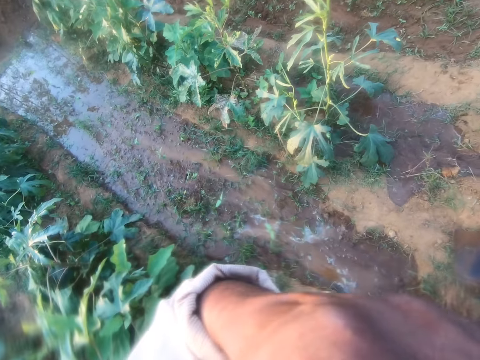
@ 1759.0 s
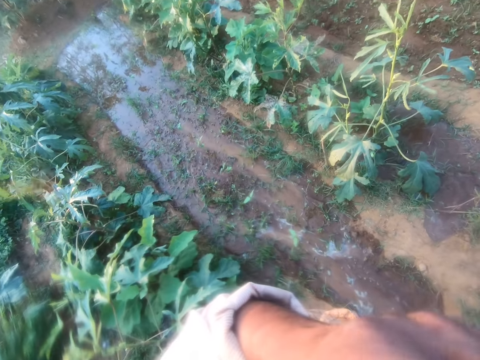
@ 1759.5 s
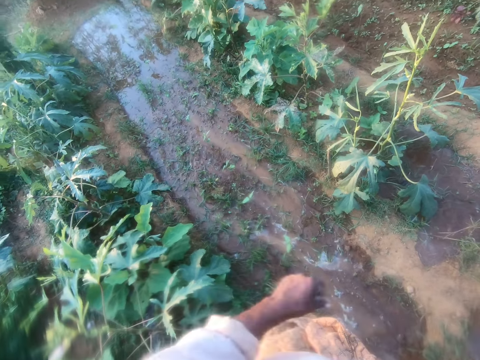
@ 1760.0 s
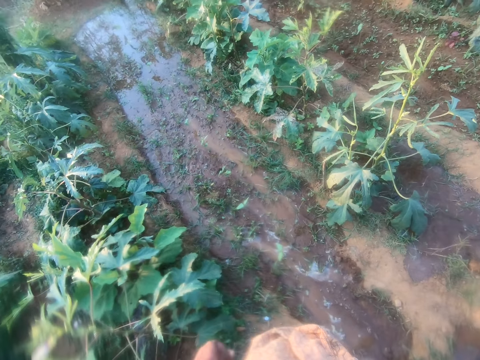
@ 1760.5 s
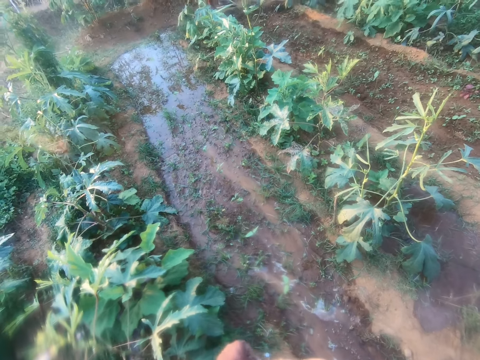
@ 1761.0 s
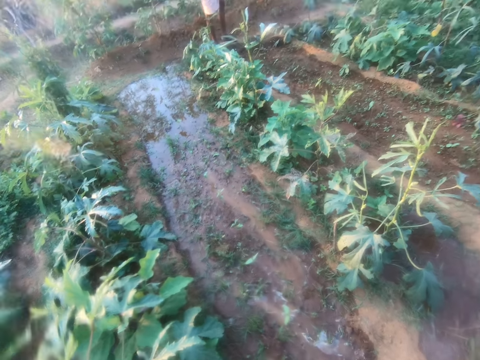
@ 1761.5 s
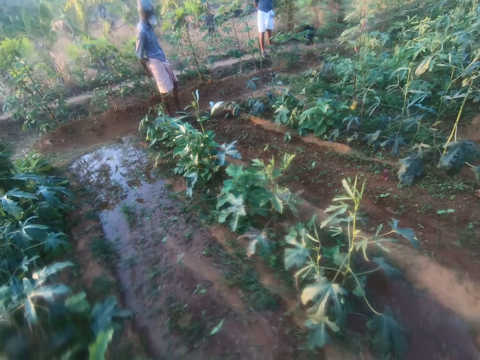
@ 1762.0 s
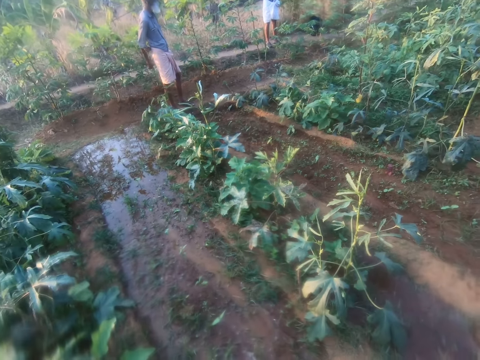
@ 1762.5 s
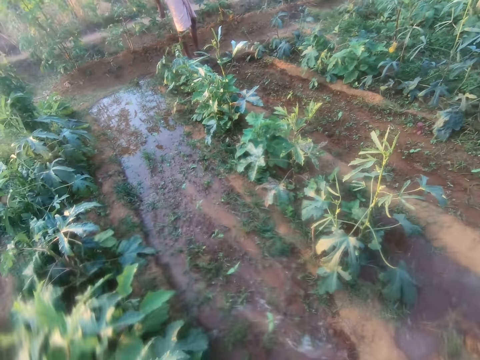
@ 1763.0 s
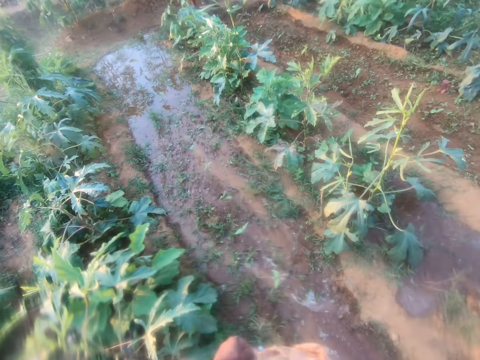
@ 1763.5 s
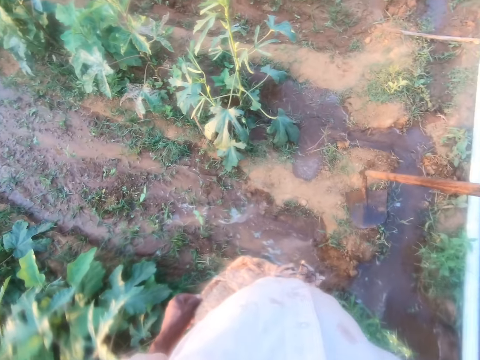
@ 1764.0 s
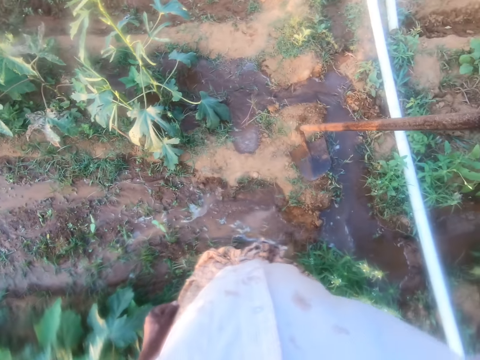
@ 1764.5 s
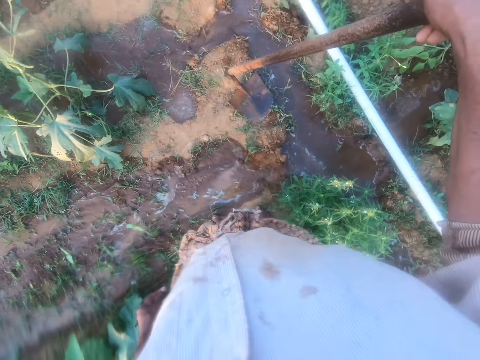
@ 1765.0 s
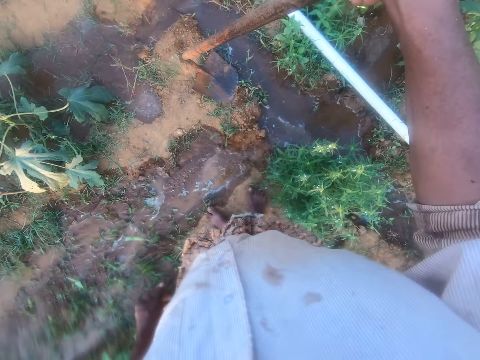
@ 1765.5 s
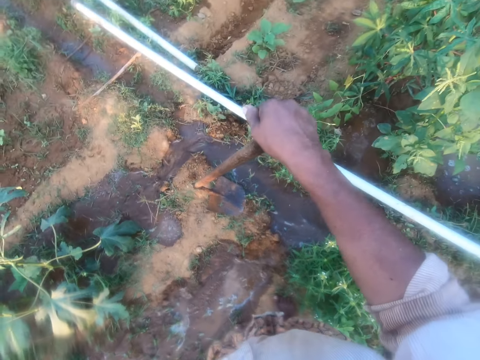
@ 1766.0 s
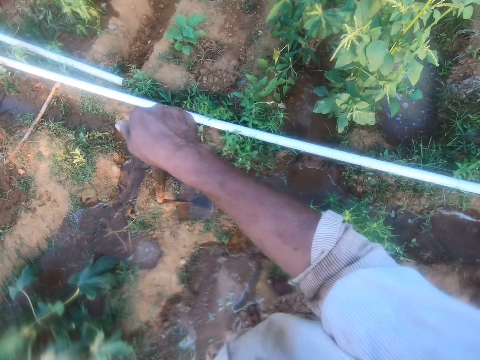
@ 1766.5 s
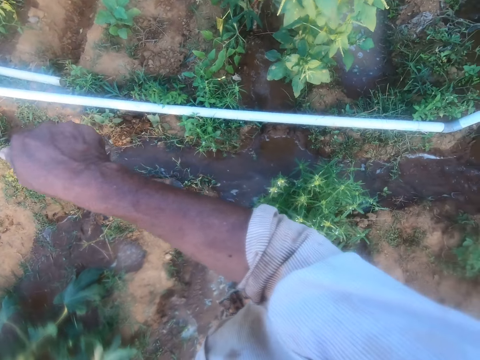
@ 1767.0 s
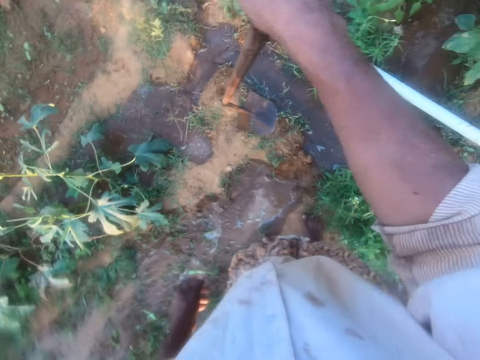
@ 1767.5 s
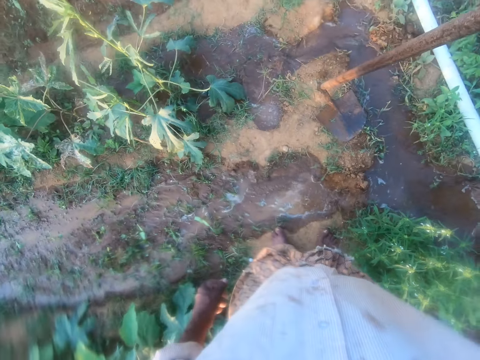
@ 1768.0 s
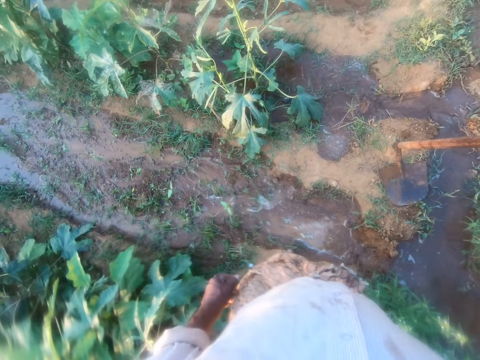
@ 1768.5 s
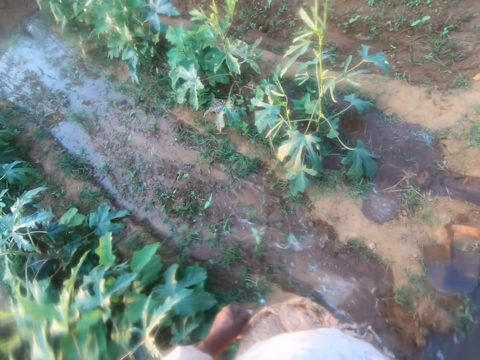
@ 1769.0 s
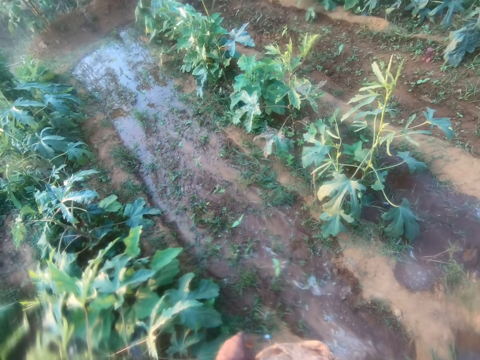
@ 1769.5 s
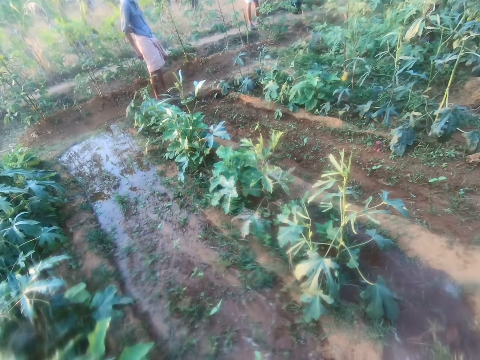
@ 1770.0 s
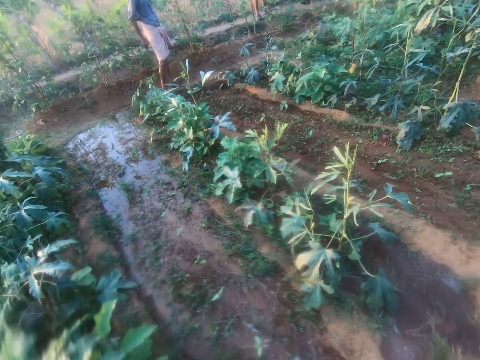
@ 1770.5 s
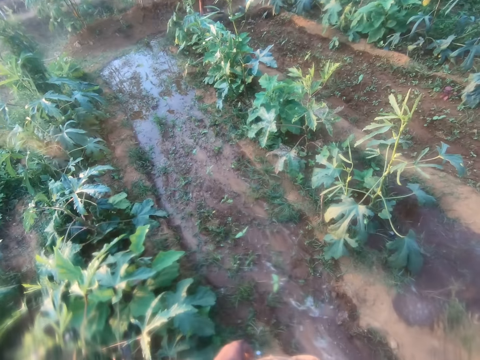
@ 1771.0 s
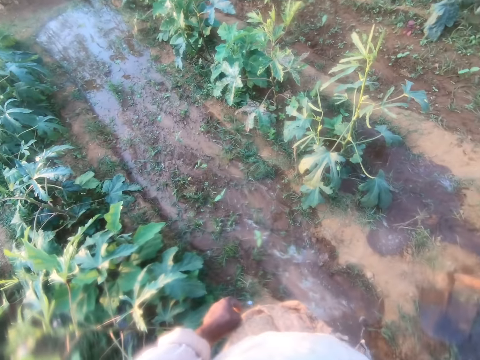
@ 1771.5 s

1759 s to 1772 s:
The camera wearer touches their face with a hand. They look around the garden. They look at the water. They look around the garden.

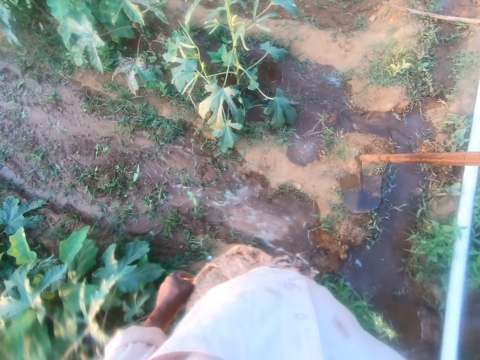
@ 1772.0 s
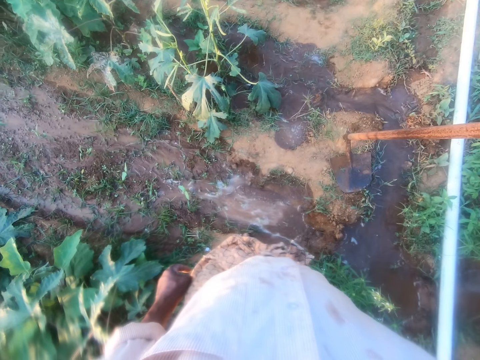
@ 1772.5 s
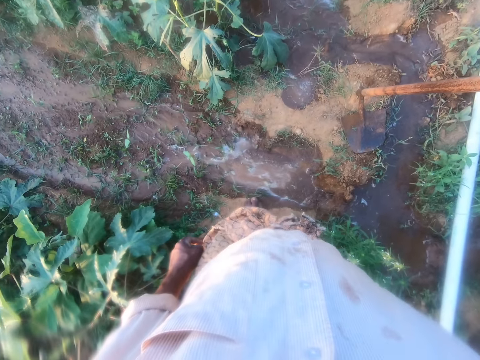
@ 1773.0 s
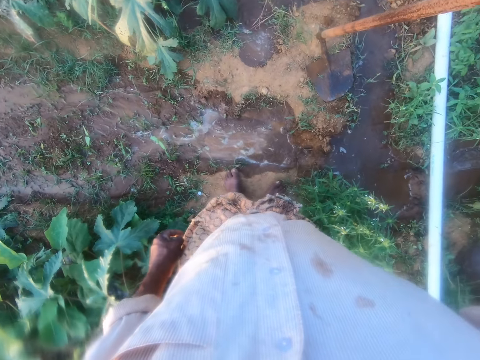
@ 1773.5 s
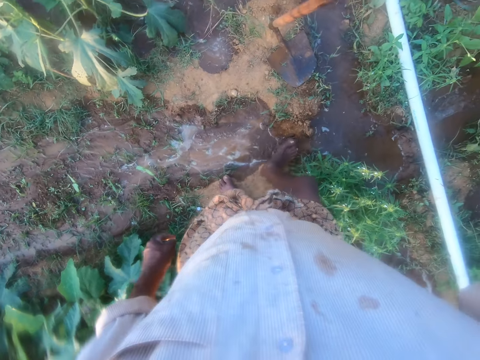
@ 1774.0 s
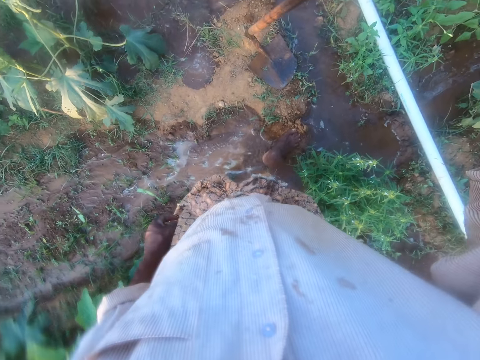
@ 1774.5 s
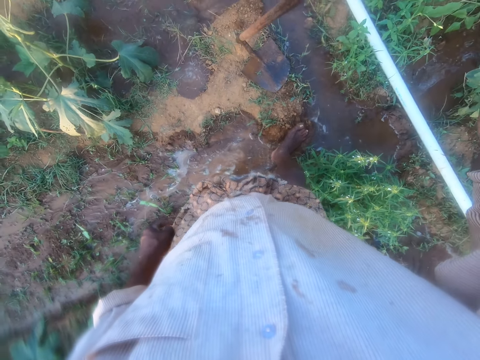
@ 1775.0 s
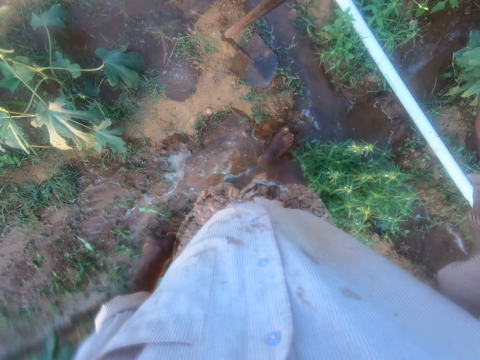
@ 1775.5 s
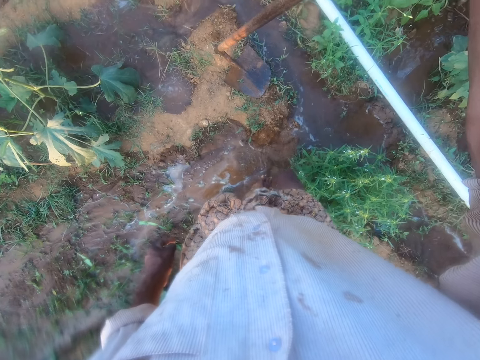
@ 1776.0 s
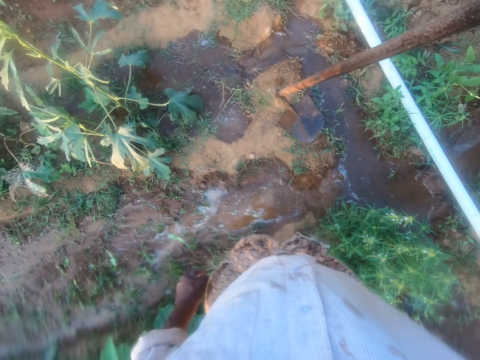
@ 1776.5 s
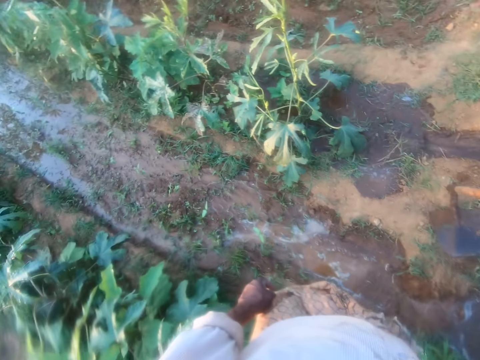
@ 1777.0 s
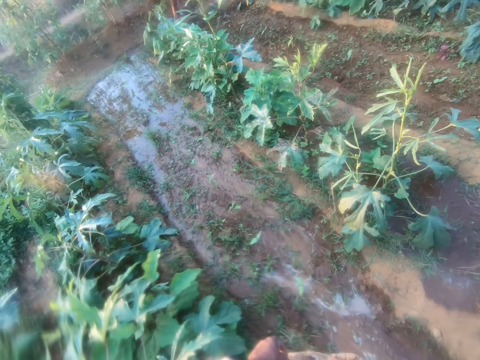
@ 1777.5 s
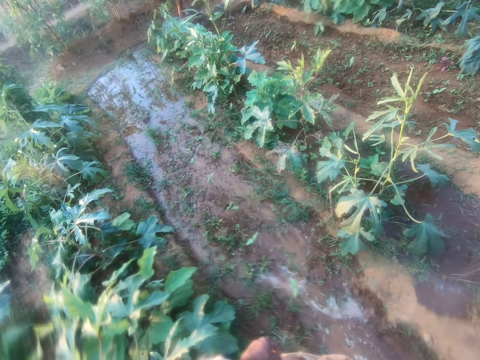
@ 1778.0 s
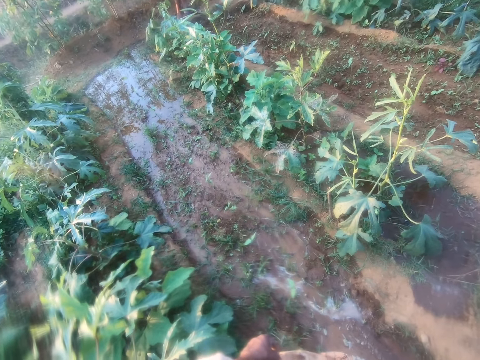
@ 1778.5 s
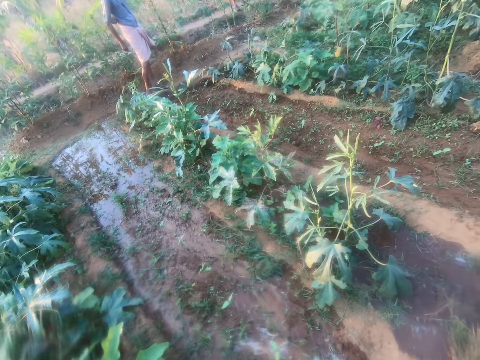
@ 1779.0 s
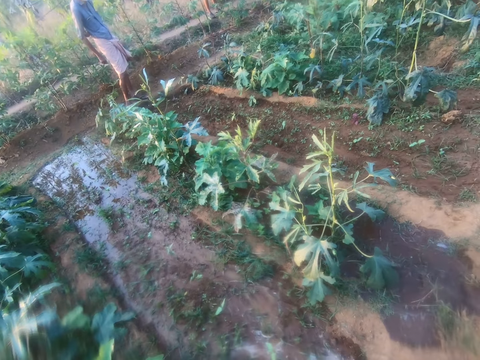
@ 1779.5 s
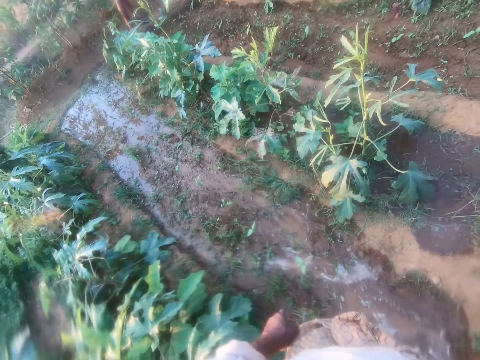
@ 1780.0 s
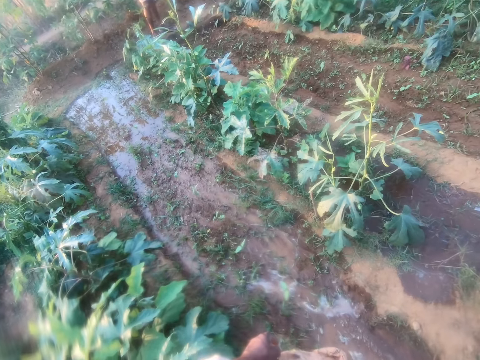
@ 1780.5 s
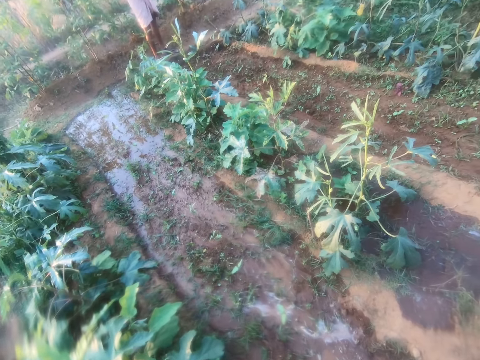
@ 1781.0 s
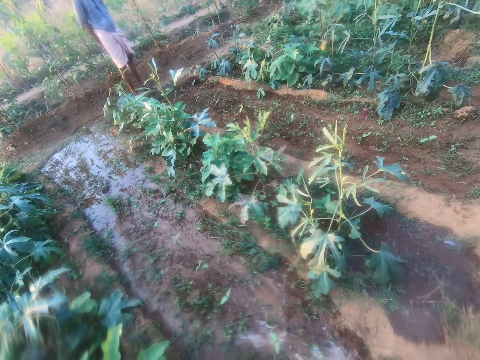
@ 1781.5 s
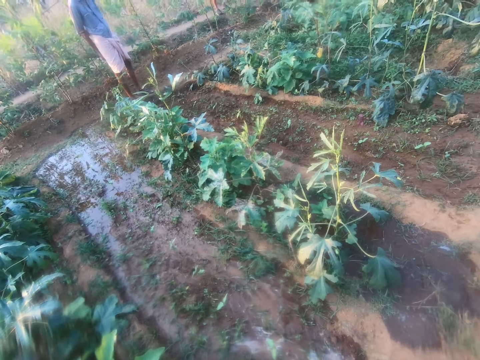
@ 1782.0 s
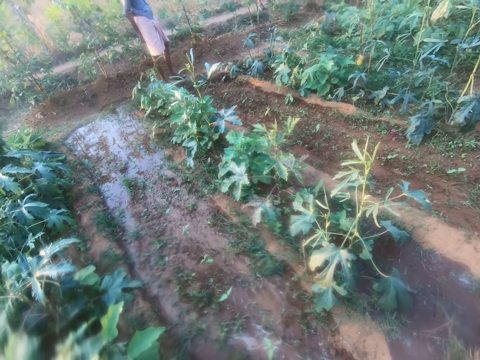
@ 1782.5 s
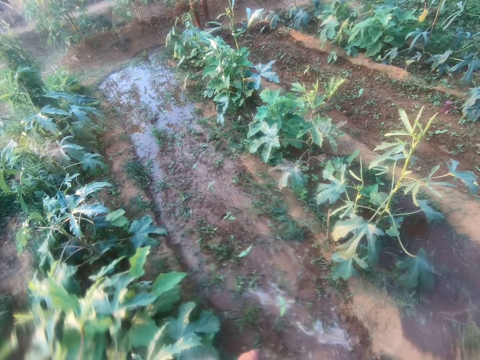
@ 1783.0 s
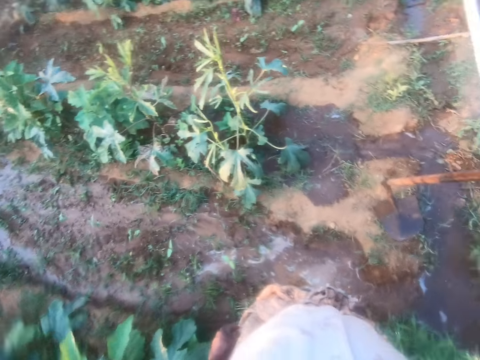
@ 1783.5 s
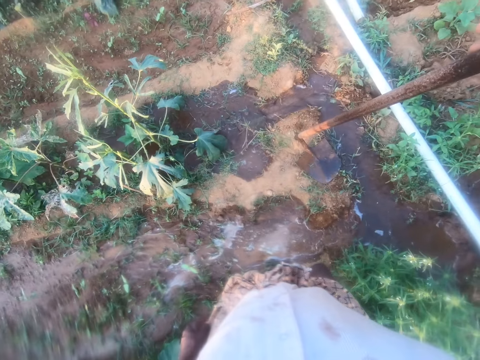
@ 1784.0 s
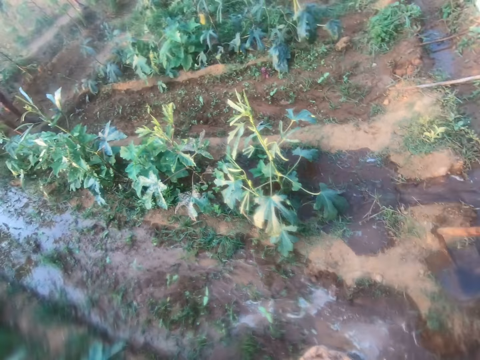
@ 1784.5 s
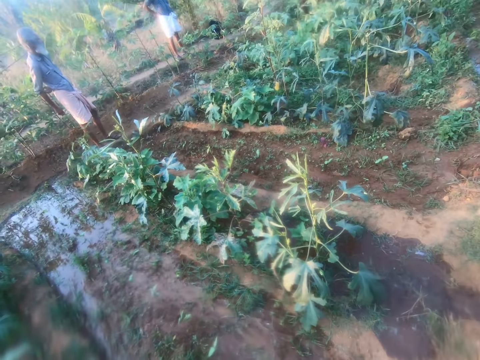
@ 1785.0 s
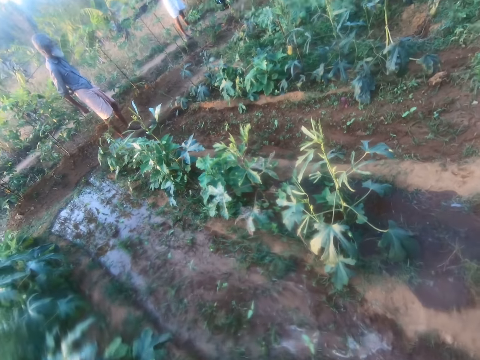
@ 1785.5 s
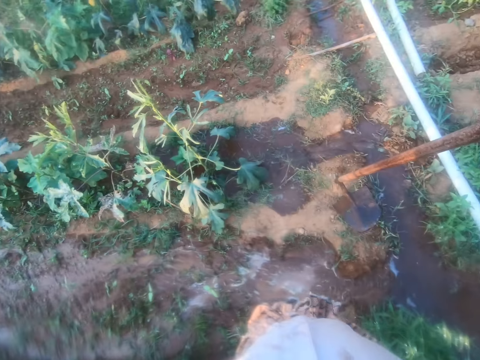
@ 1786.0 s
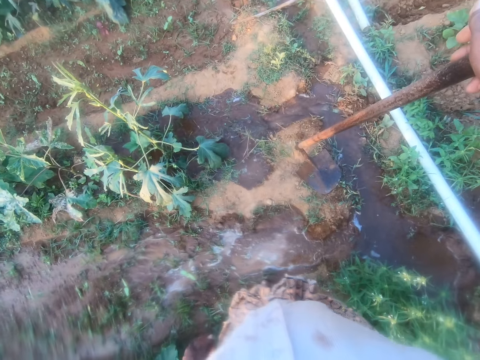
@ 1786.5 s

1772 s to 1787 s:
The camera wearer steps on the soil with a leg. They look around the garden.
